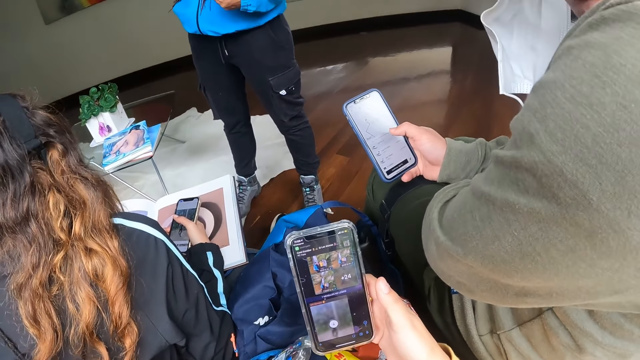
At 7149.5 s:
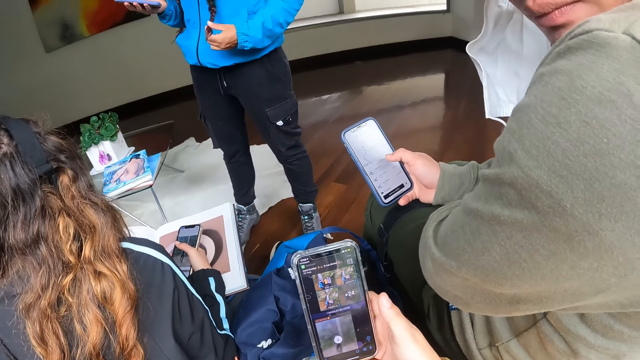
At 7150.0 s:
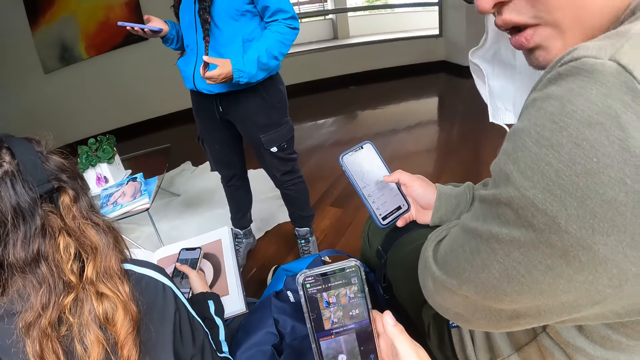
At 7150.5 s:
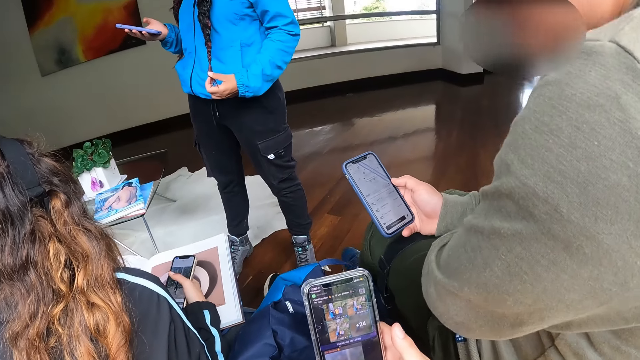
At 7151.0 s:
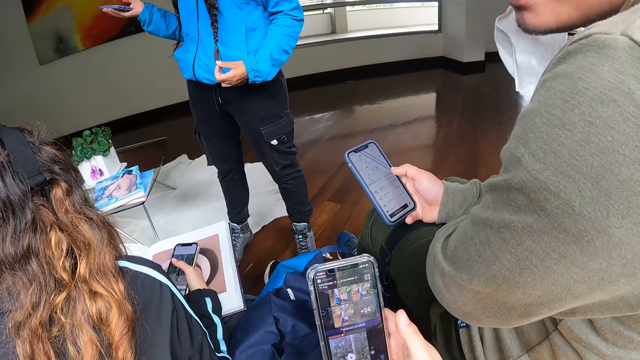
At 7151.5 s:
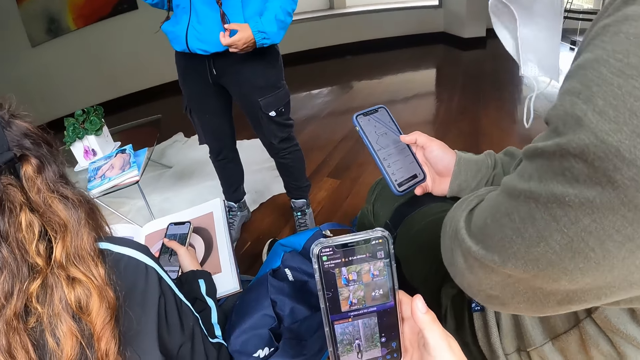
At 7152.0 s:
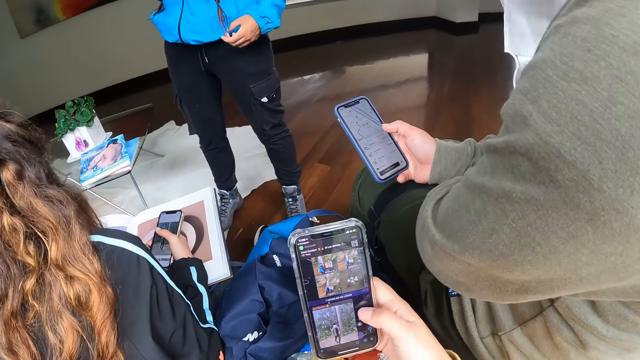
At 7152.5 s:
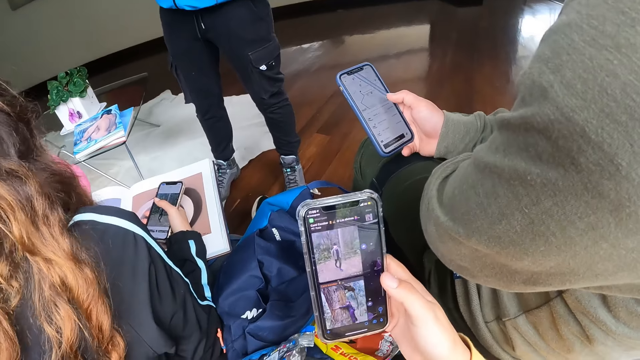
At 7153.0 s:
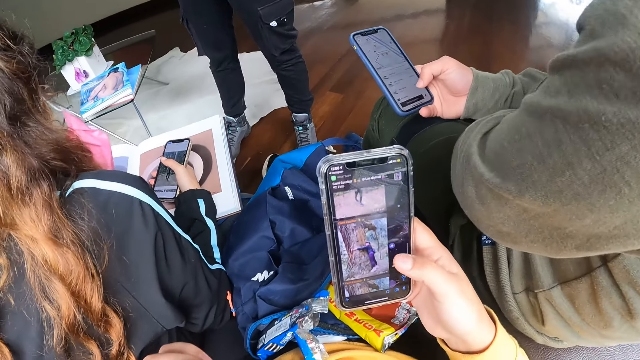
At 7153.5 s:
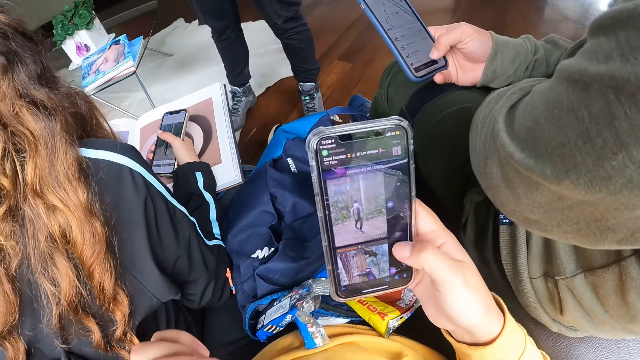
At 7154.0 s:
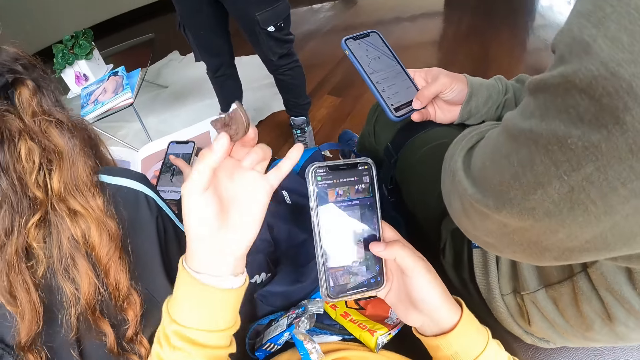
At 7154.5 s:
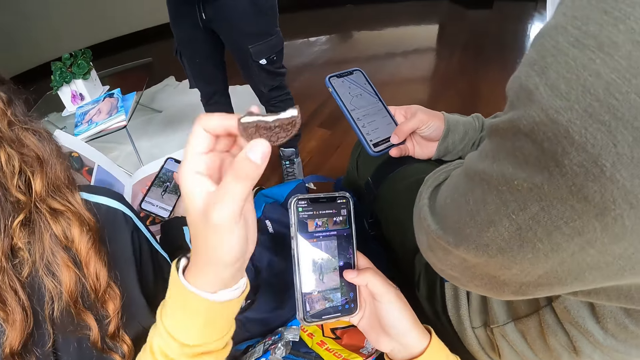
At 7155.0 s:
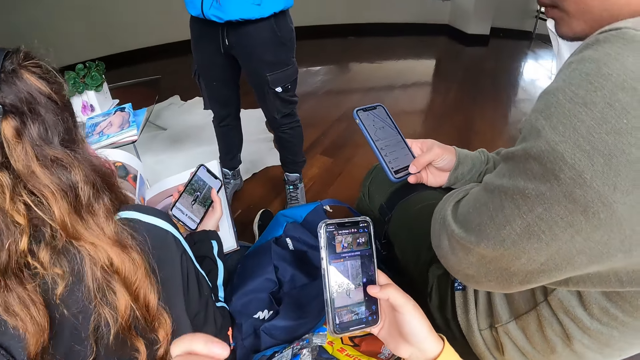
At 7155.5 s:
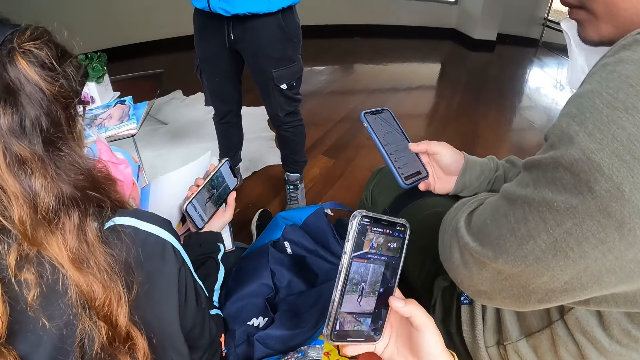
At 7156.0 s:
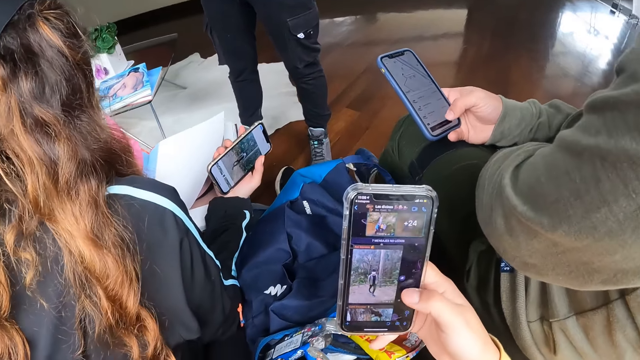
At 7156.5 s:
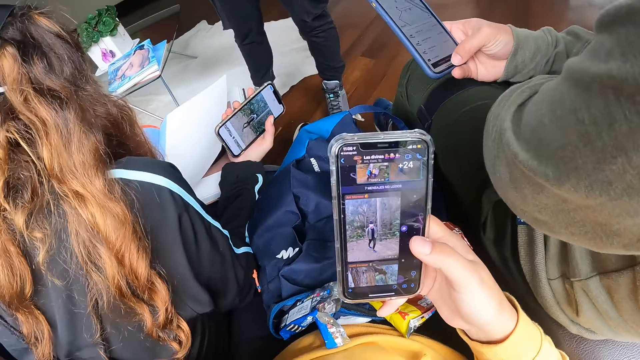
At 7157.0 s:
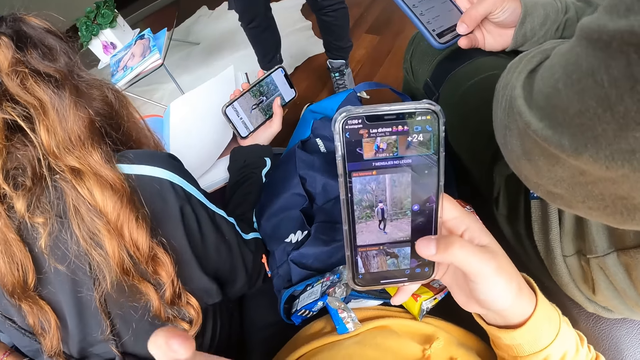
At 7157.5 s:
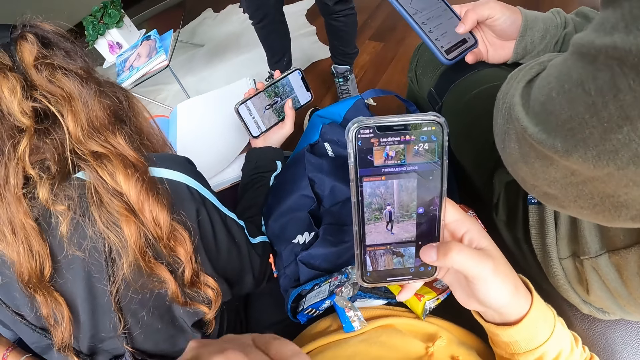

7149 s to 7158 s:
A woman rubs her hair with her left hand. The camera wearer operates the phone with her right hand.

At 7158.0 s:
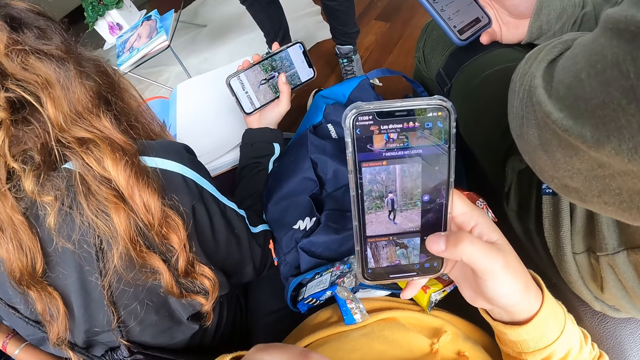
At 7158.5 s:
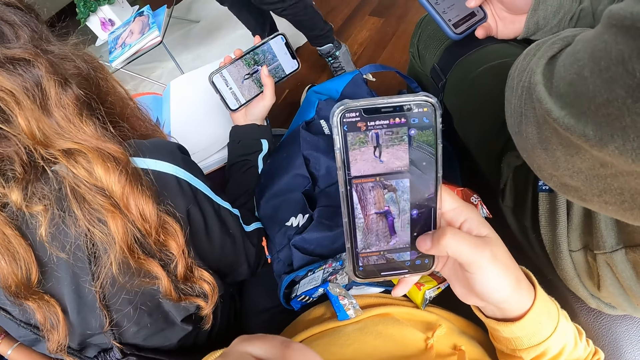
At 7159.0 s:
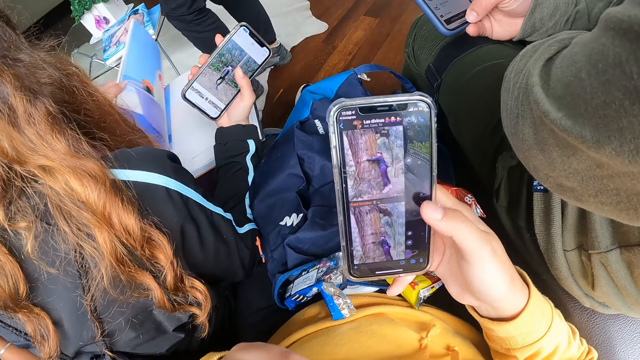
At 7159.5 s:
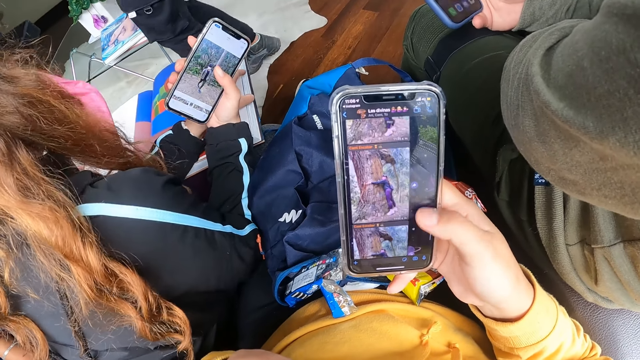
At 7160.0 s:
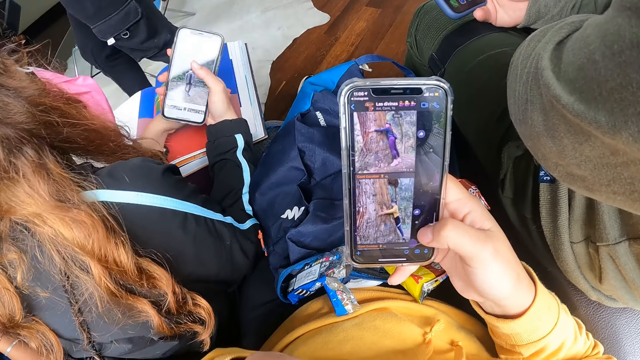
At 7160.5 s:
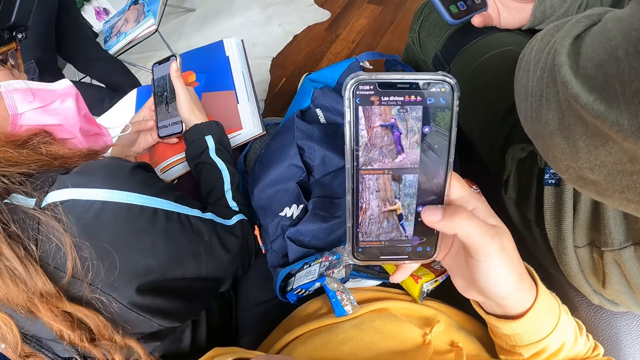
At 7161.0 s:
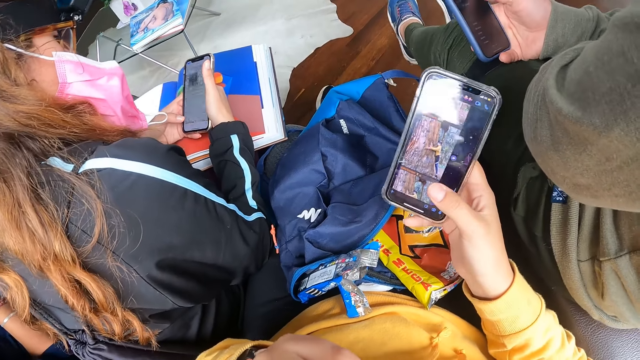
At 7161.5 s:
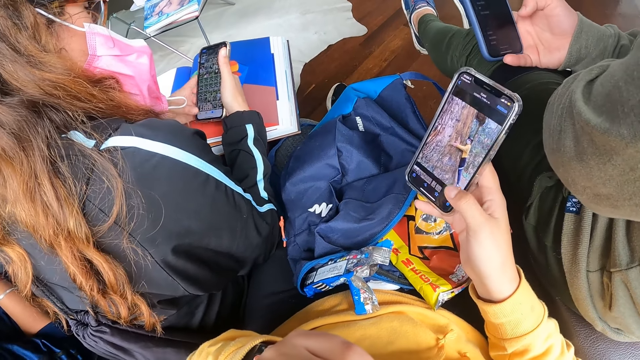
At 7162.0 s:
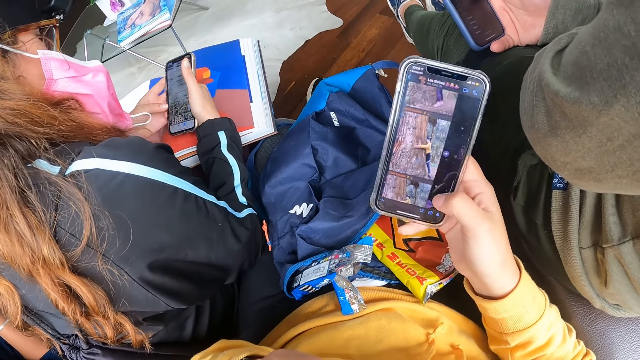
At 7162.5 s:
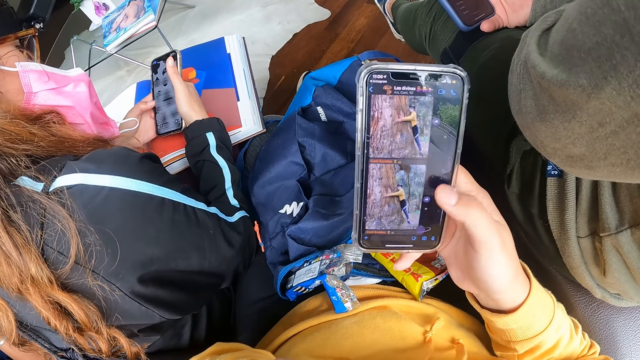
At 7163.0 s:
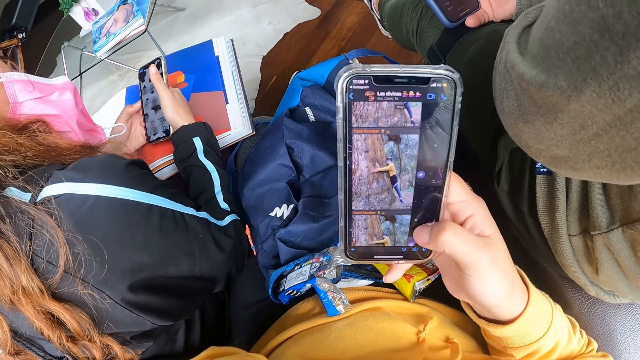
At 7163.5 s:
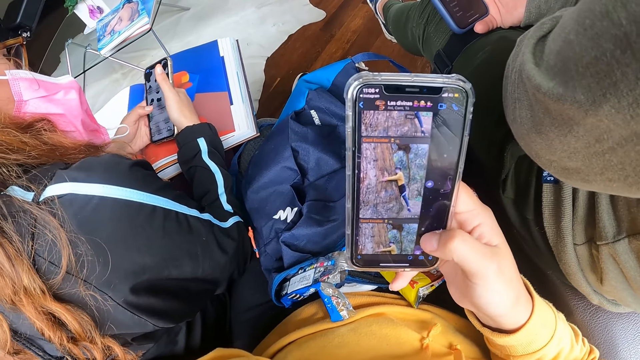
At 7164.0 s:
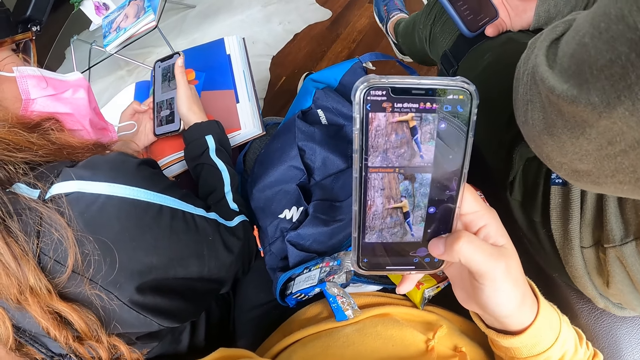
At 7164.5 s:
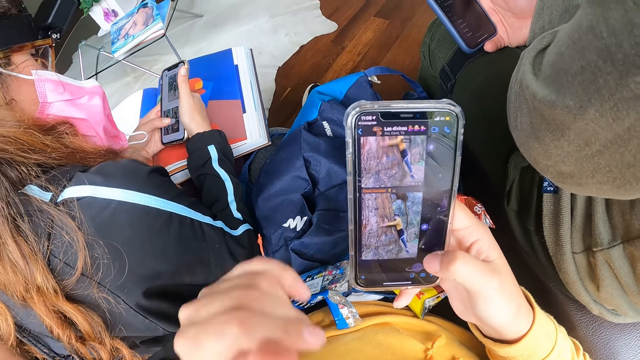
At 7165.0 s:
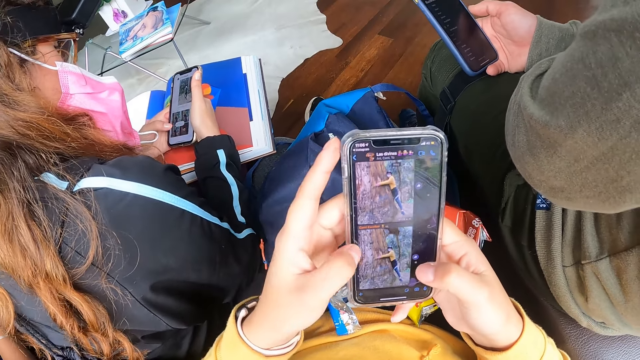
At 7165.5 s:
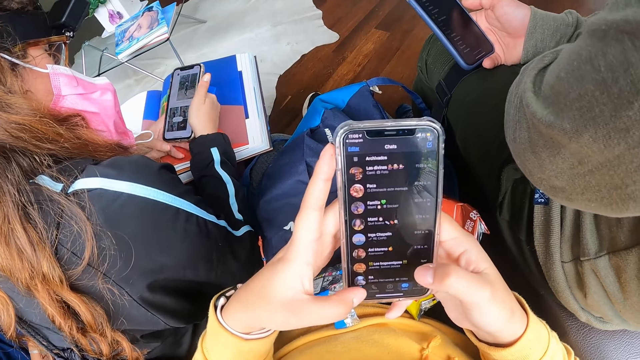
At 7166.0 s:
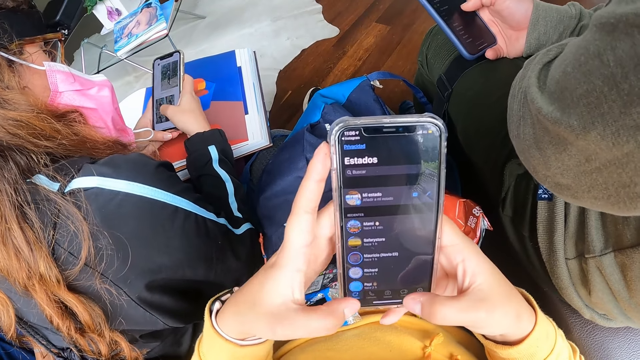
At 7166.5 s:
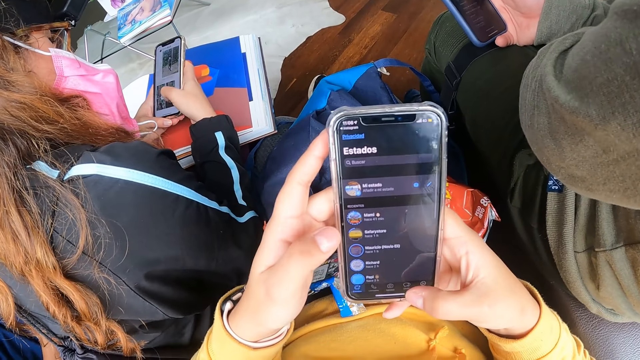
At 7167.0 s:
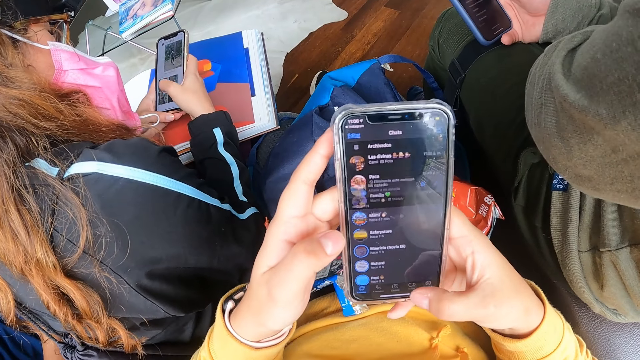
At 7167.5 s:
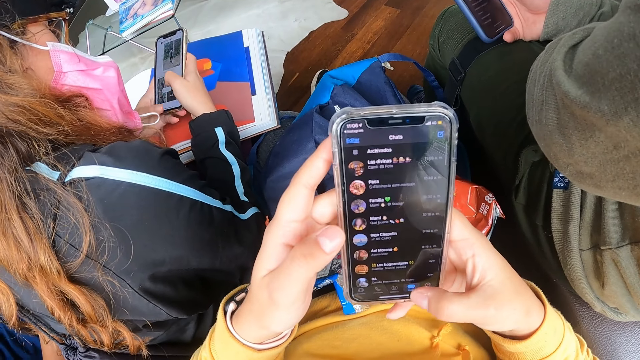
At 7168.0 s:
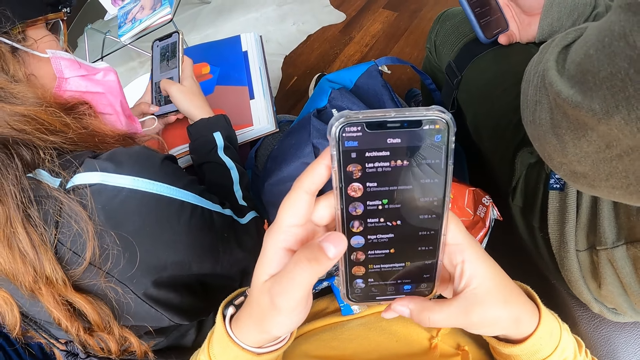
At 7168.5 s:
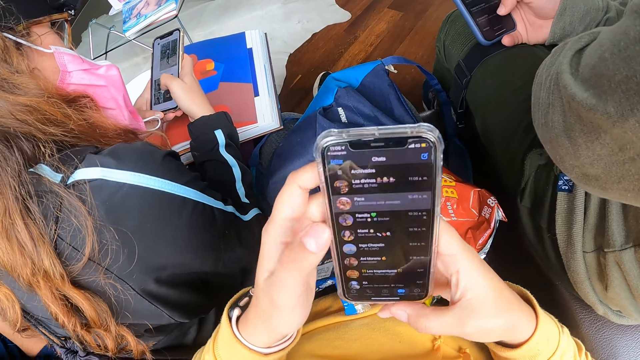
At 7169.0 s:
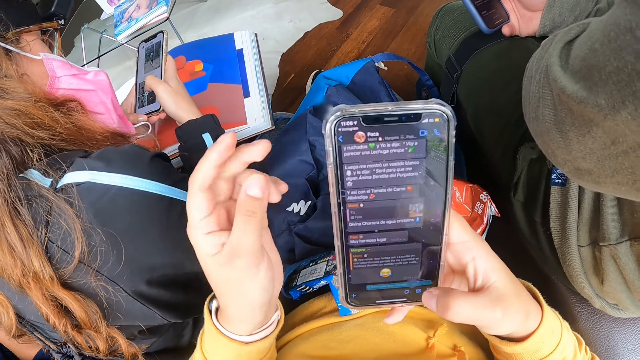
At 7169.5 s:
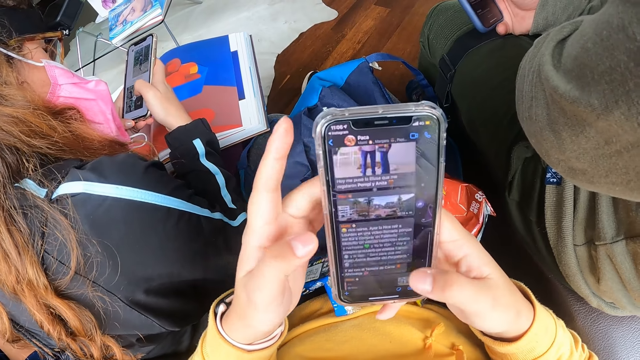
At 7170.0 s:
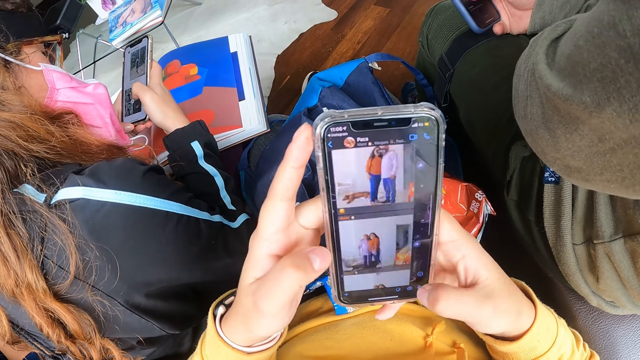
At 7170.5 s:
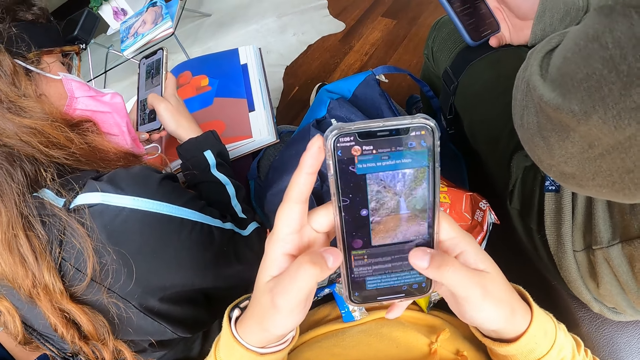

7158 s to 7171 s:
A woman turns the pages of the book on her lap with her left hand. A man operates the phone with his right hand. The woman holds the phone with both hands and operates the phone with her left hand. The camera wearer holds the phone with both hands and operates the phone with both hands. The woman operates the phone with her right hand. The camera wearer operates the phone with her right hand and holds the phone with her right hand.
